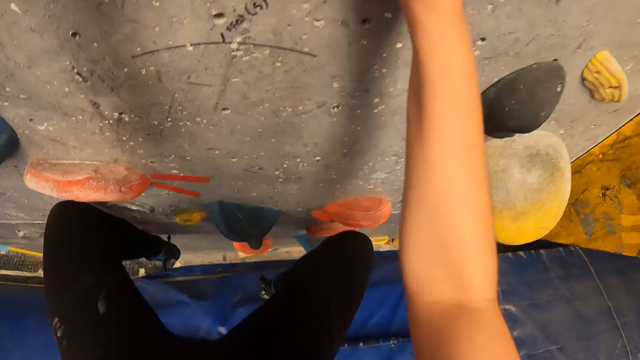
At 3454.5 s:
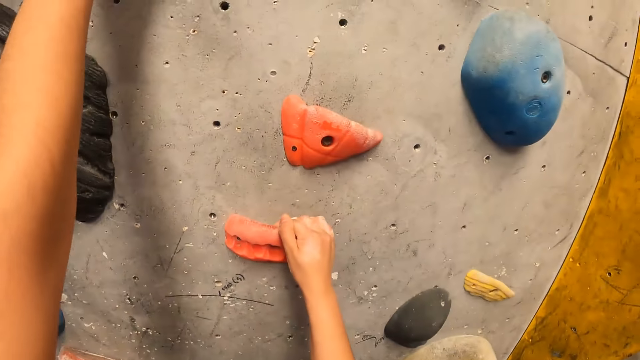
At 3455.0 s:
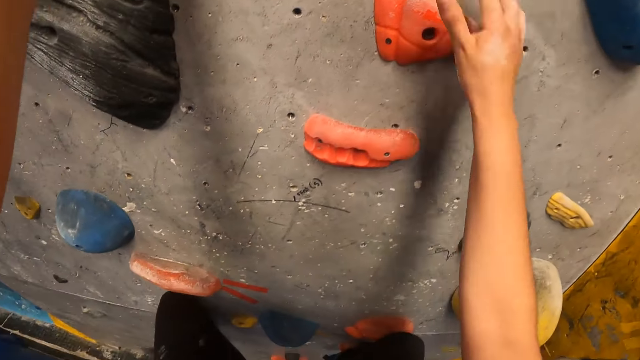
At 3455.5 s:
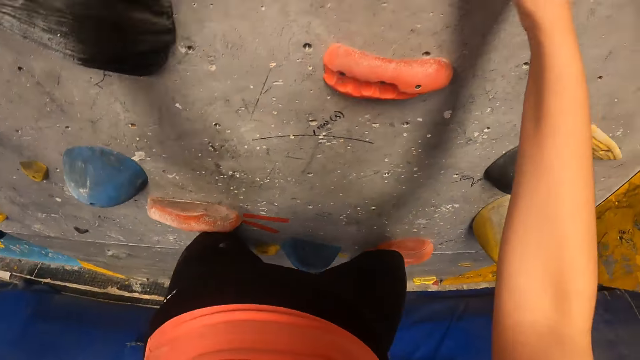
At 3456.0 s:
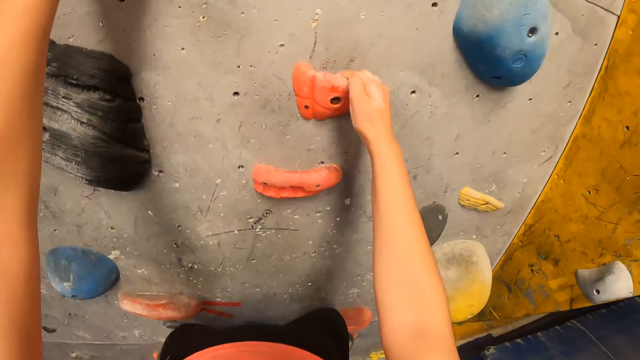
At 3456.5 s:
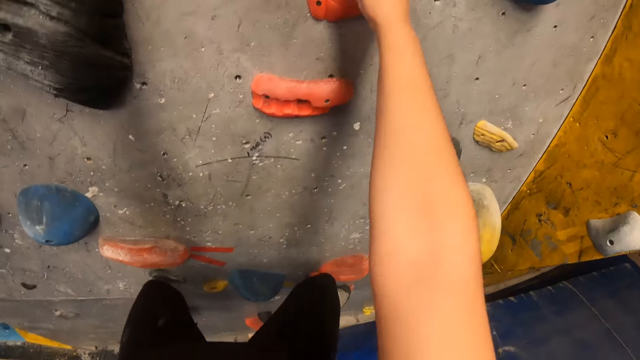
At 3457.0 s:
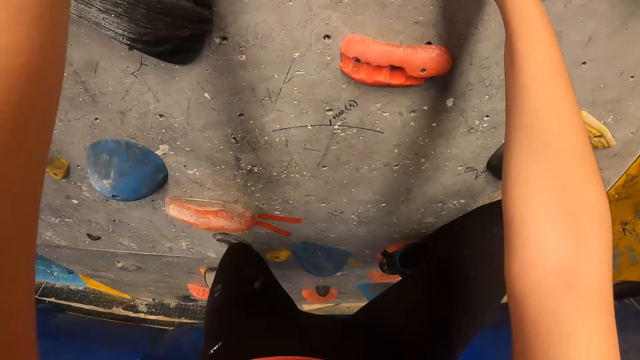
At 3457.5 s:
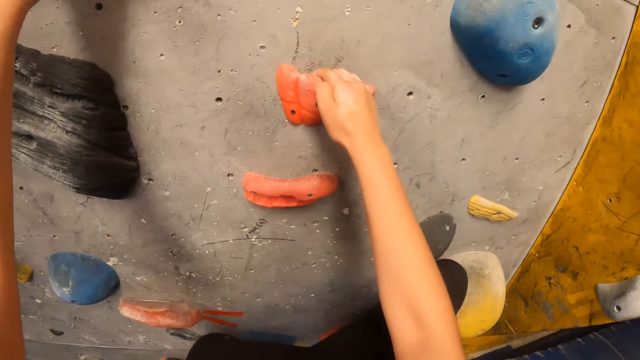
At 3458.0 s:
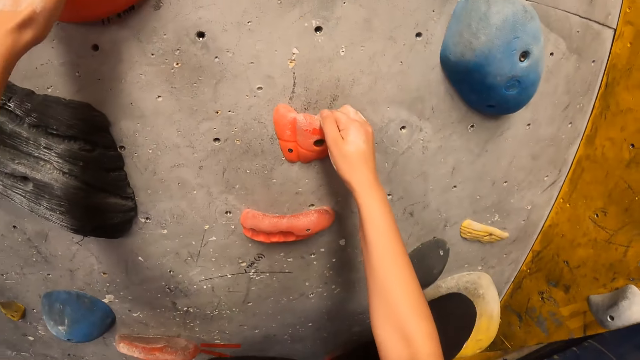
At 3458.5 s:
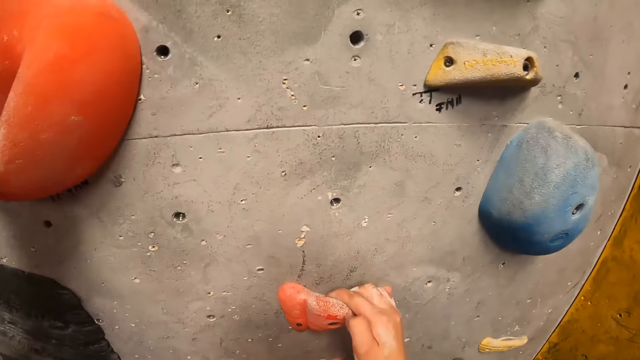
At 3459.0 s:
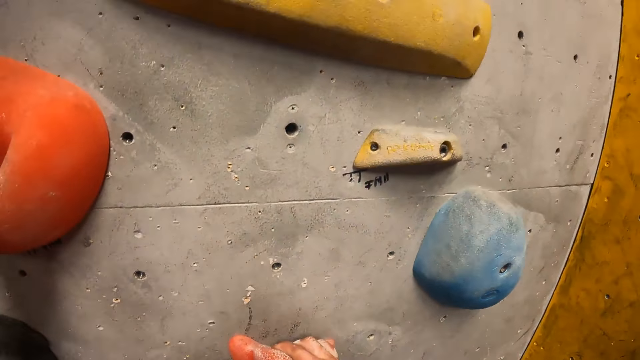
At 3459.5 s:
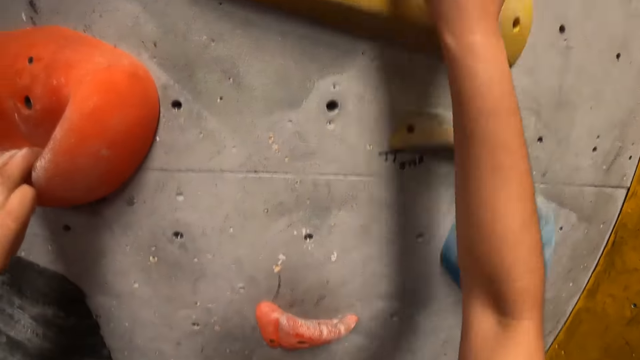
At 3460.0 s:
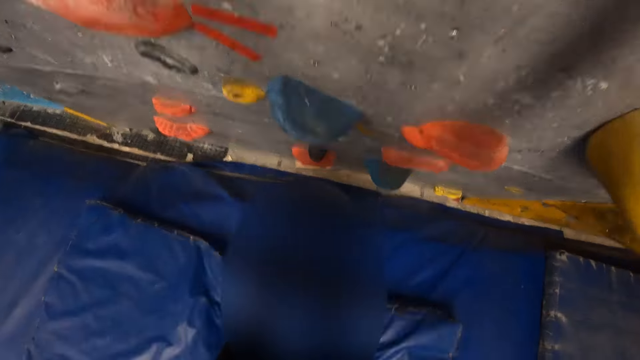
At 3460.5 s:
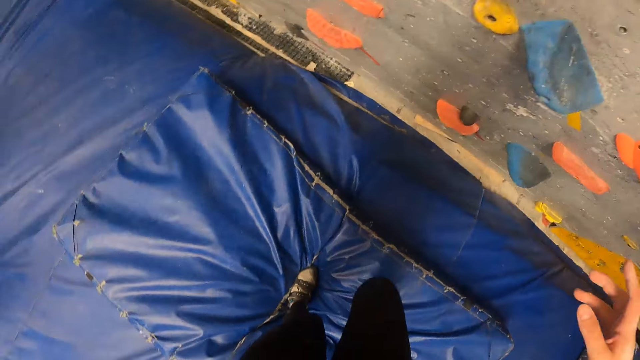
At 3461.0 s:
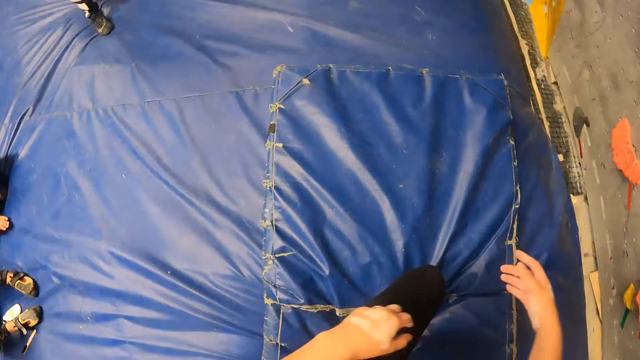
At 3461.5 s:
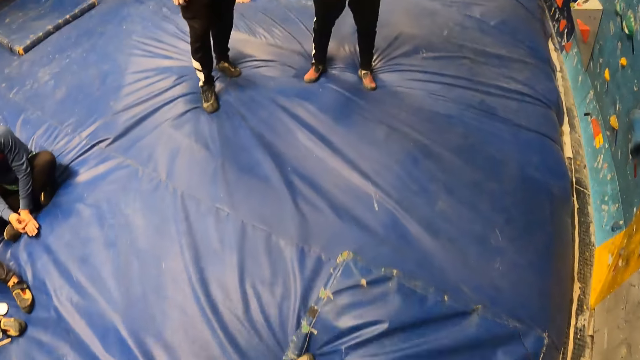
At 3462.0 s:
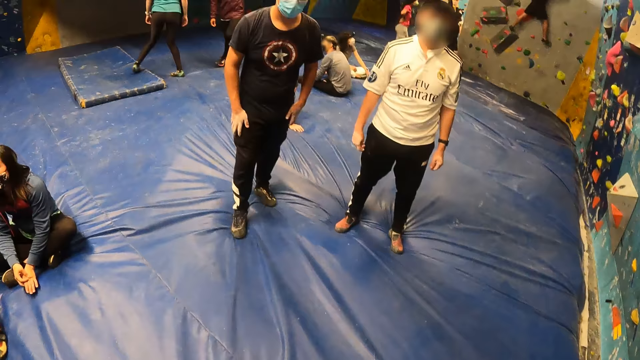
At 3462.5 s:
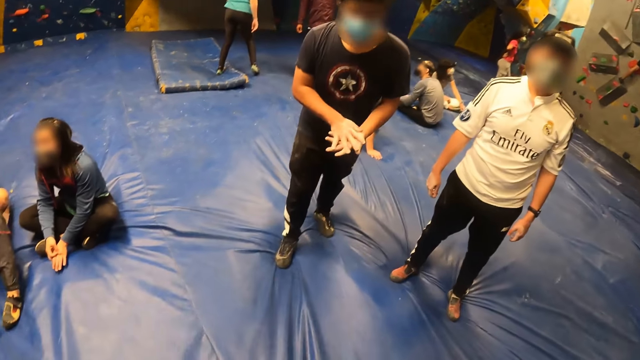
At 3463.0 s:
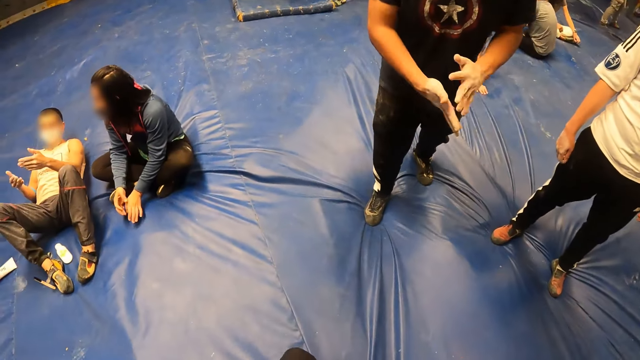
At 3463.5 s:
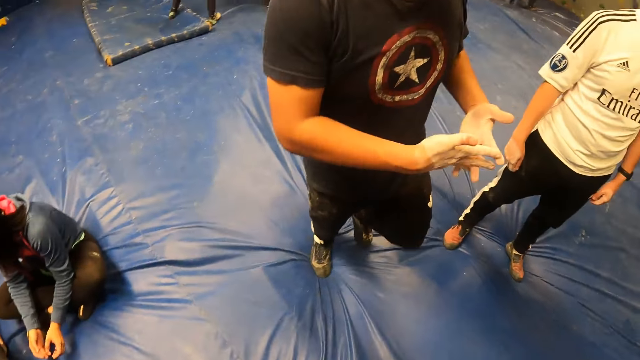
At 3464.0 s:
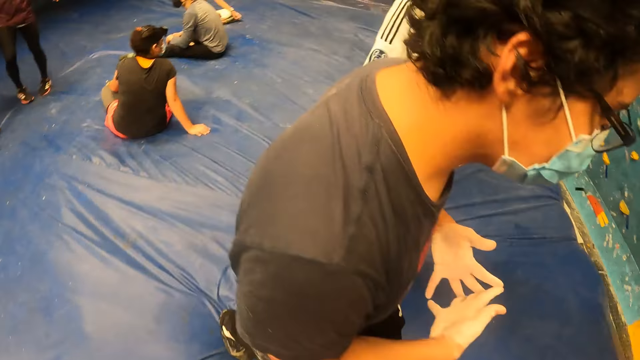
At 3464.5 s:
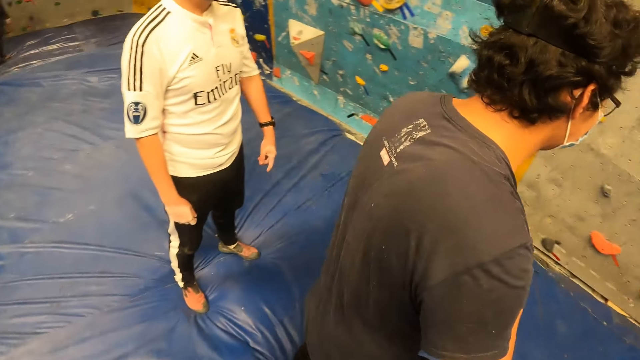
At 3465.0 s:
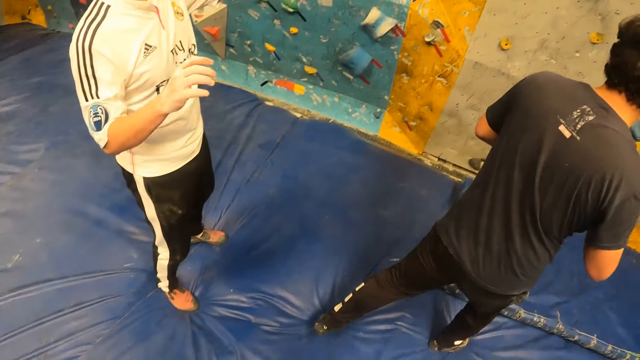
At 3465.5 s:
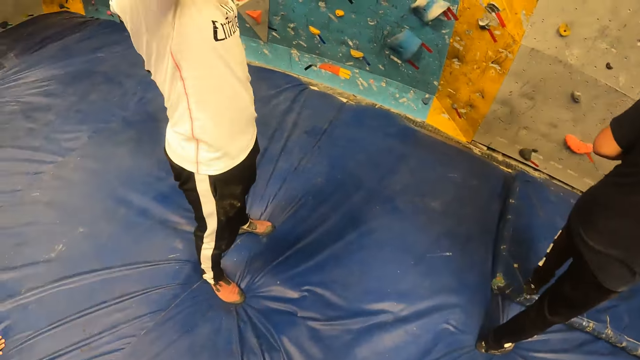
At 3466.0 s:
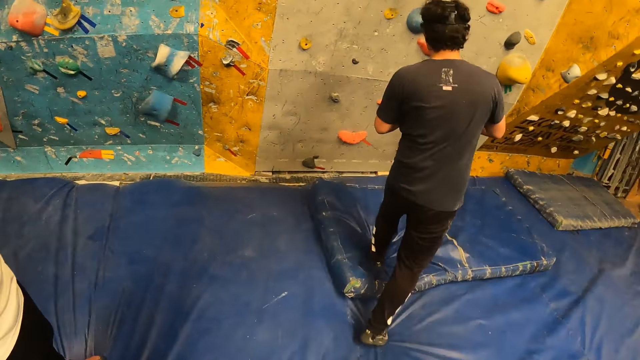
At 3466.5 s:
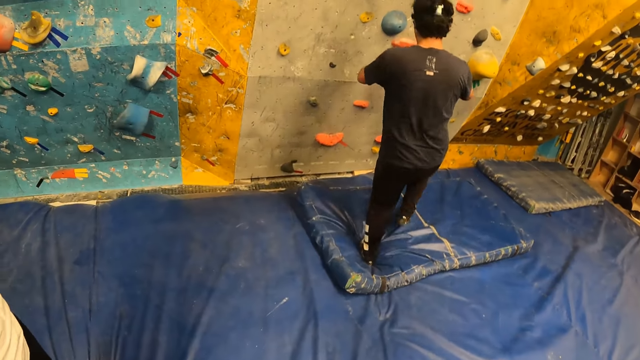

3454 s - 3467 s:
The camera wearer holds an orange climbing hold with her right hand. She jumps on the bed on the floor from the bouldering wall. A man rubs his hands together. The man walks towards the bouldering wall from the room.

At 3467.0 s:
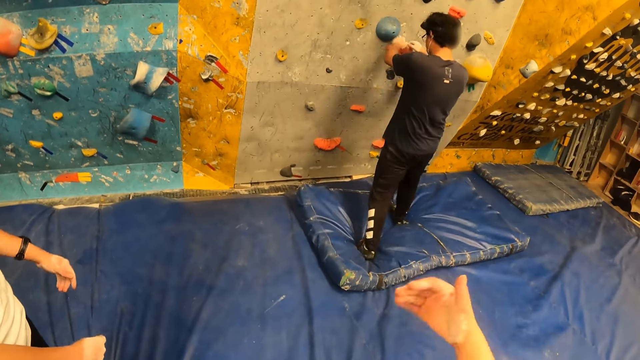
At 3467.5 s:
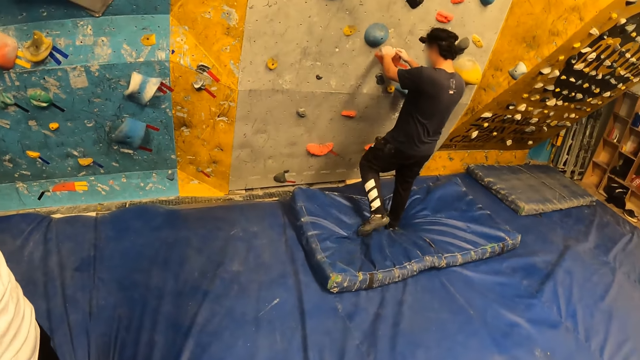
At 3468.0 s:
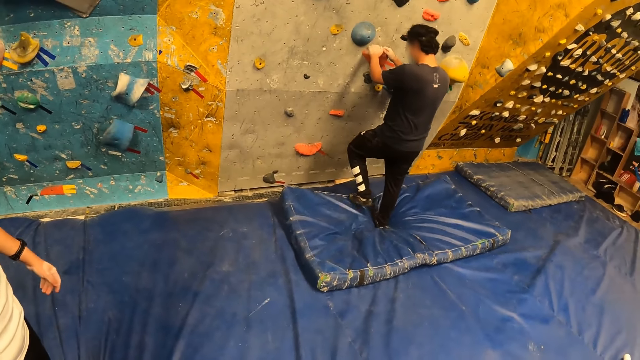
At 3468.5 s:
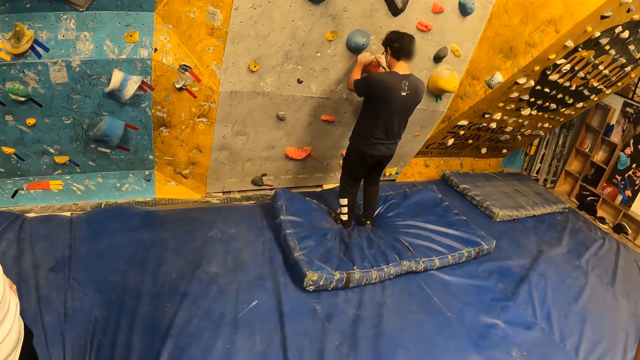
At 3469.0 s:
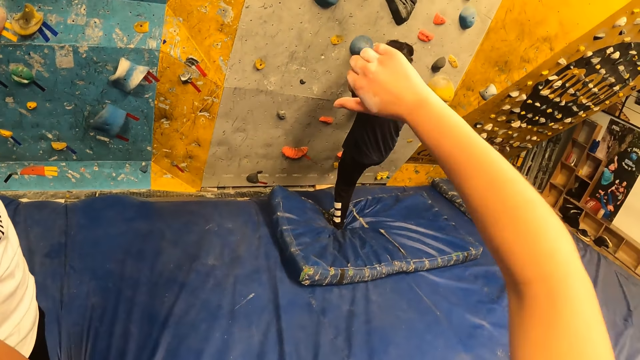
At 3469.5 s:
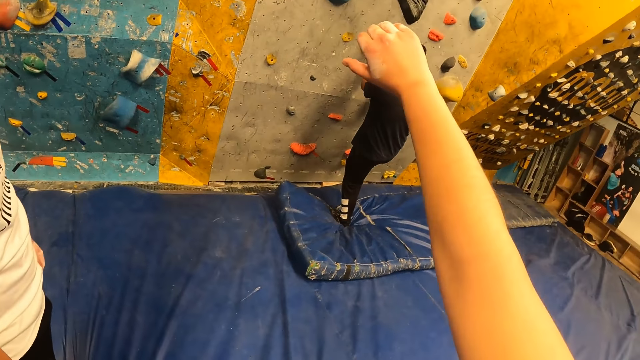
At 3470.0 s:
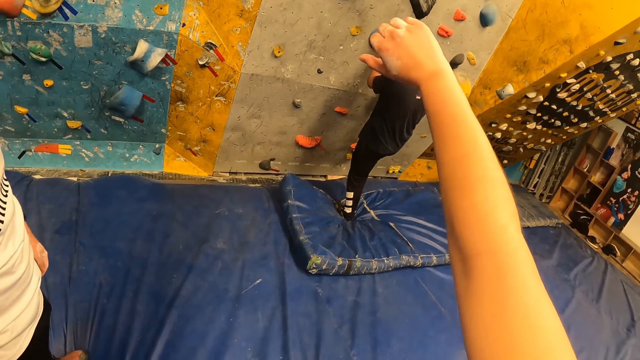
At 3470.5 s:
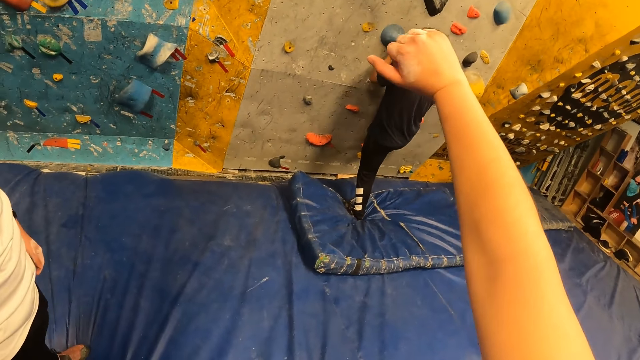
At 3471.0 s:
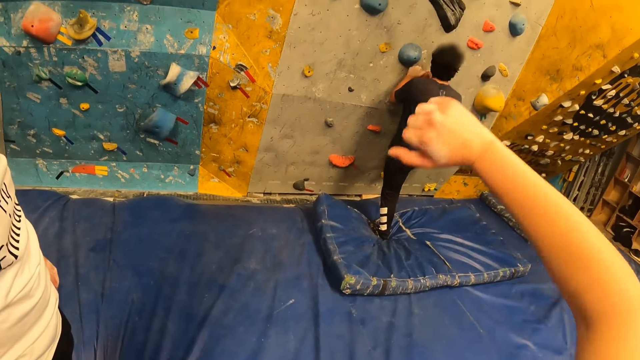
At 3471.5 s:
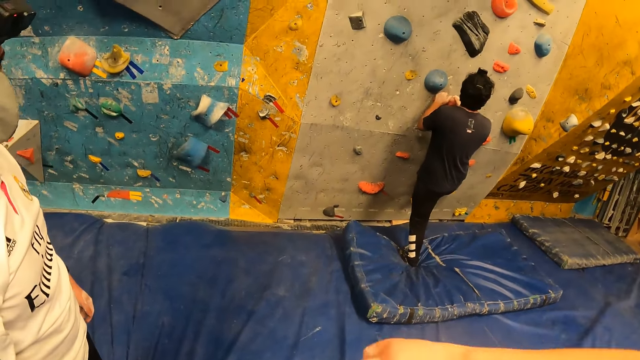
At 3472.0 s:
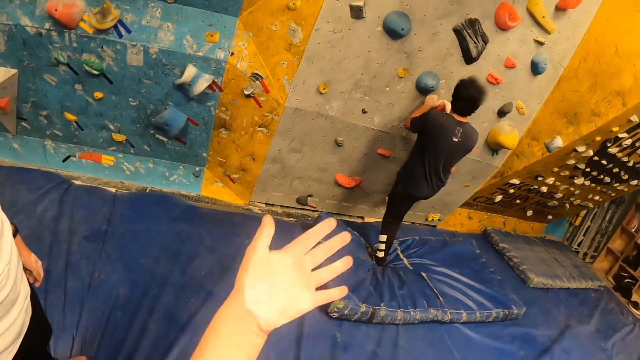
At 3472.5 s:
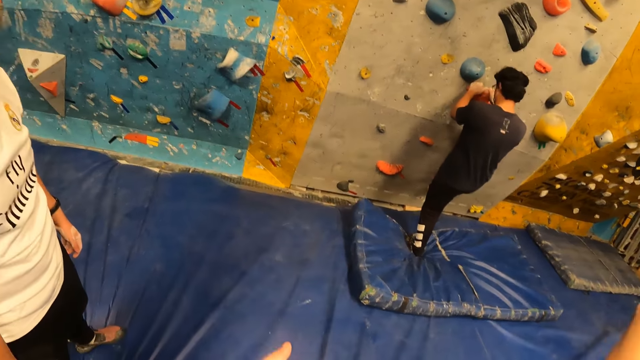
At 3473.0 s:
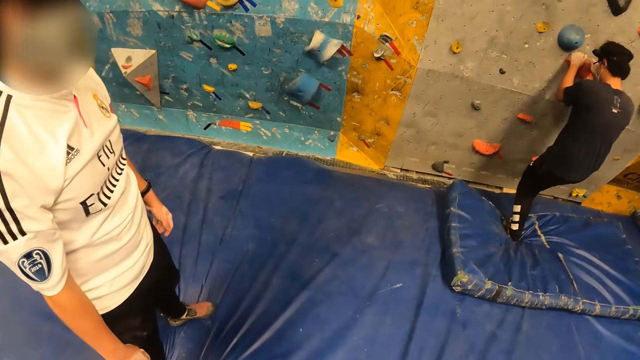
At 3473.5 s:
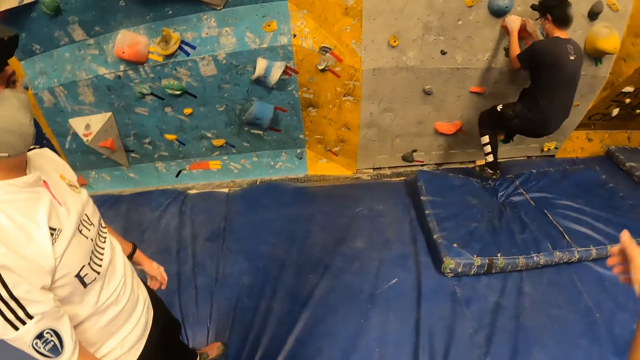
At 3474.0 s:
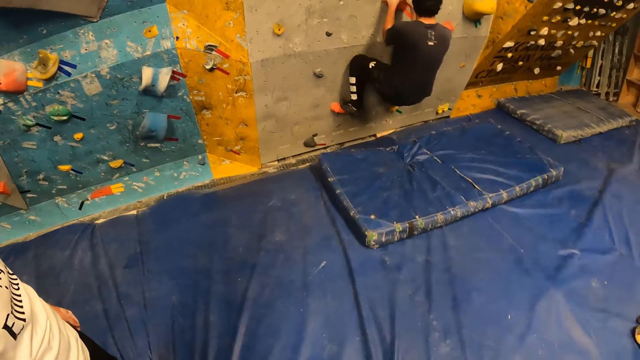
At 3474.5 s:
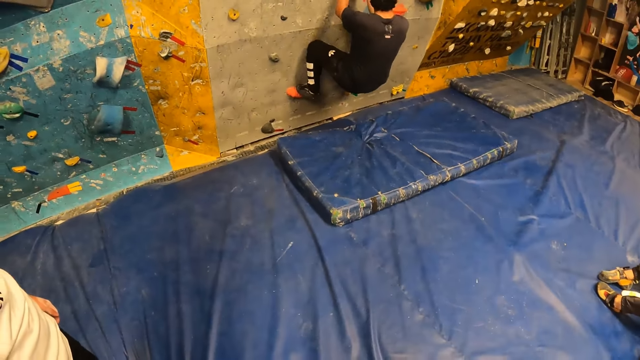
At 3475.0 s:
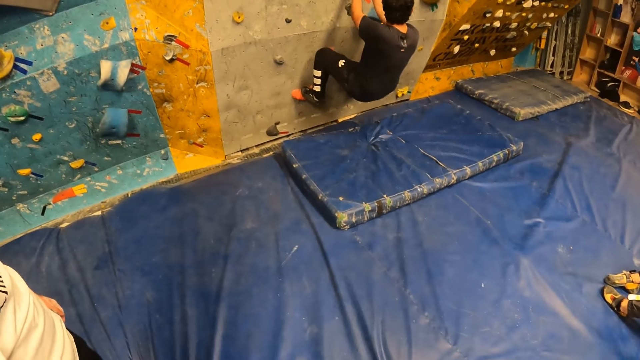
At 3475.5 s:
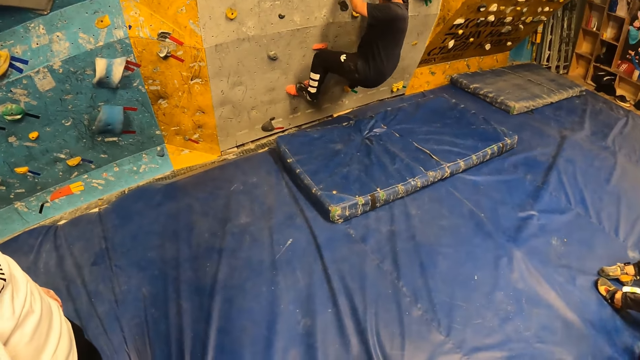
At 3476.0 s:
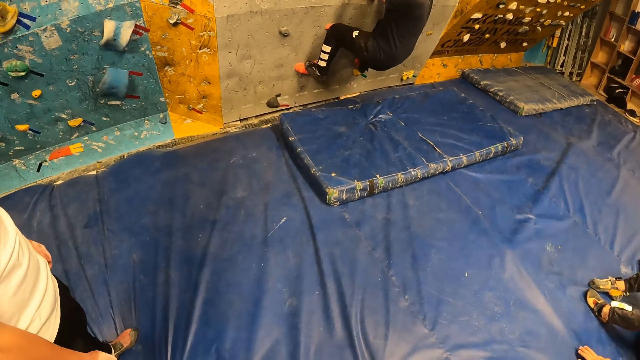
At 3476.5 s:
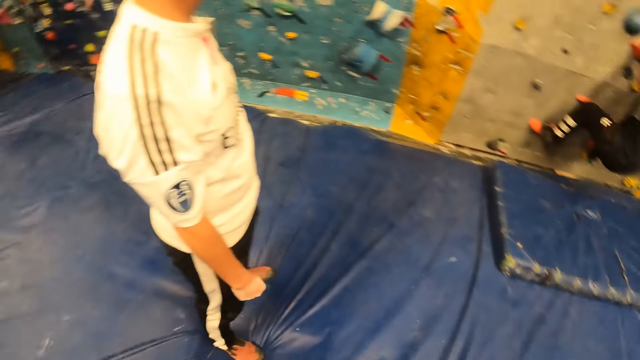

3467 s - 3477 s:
A man moves his hands. Another man holds the orange climbing hold with both hands. The camera wearer gestures with her right hand. The other man climbs up the bouldering wall with both hands. The camera wearer gestures with her left hand.
